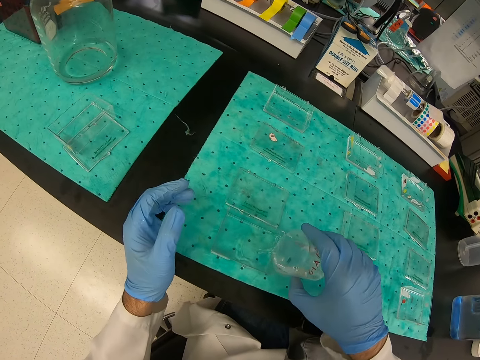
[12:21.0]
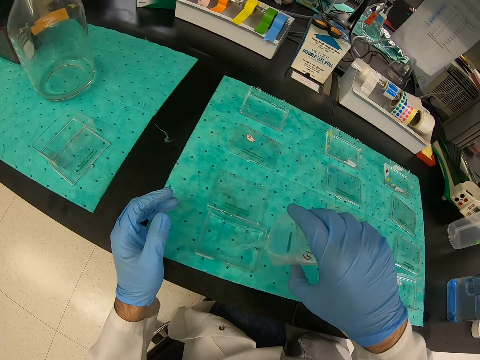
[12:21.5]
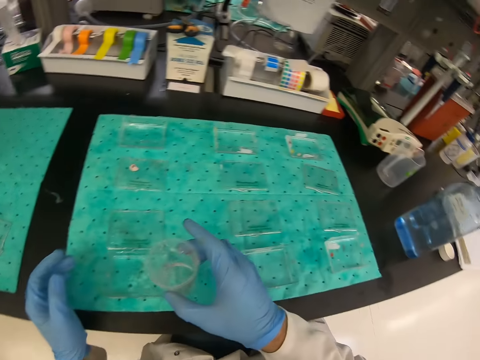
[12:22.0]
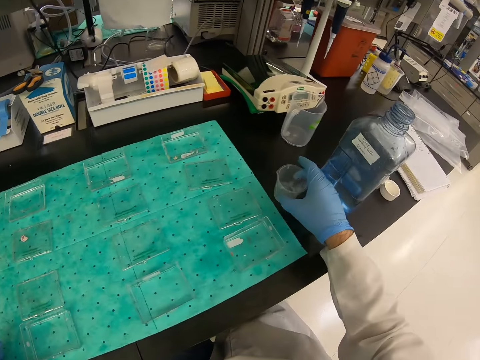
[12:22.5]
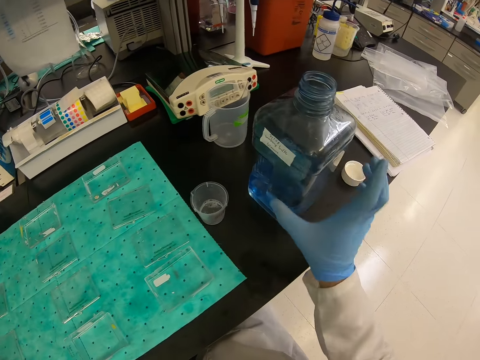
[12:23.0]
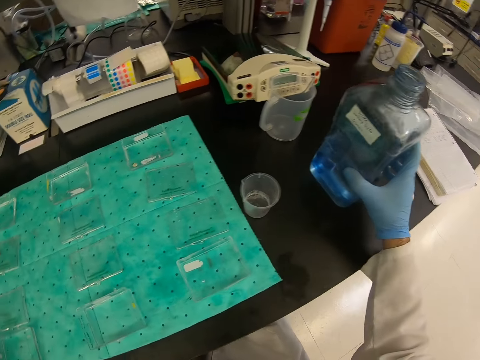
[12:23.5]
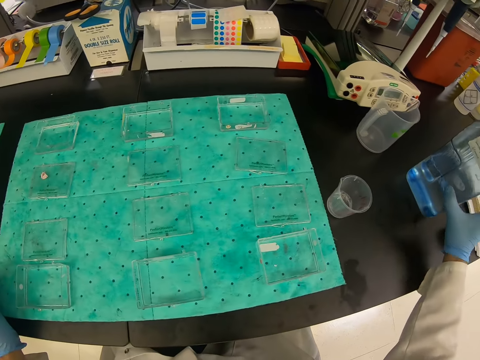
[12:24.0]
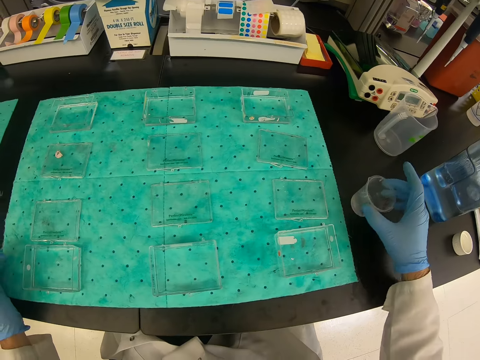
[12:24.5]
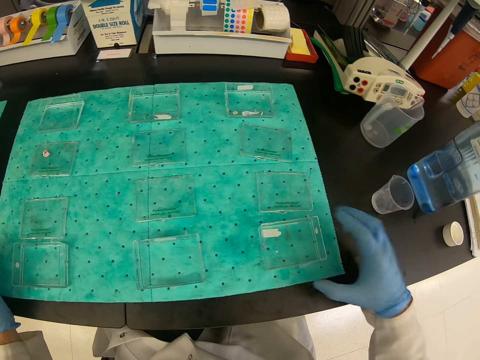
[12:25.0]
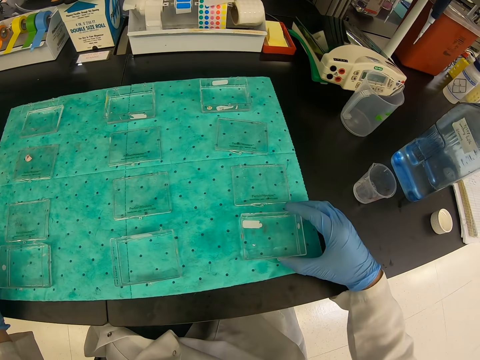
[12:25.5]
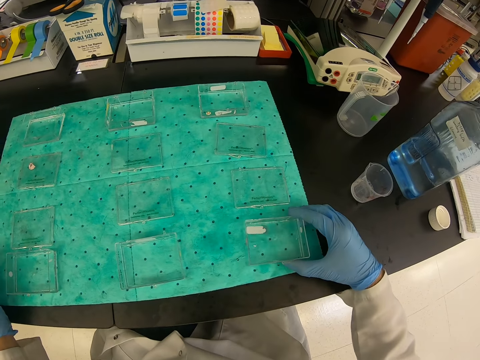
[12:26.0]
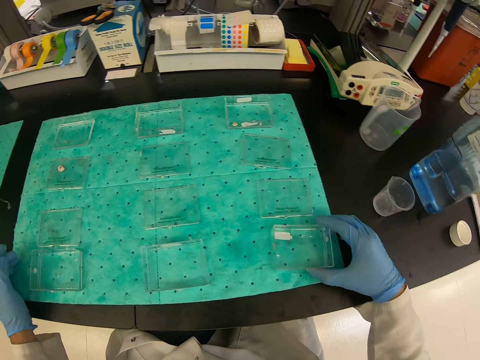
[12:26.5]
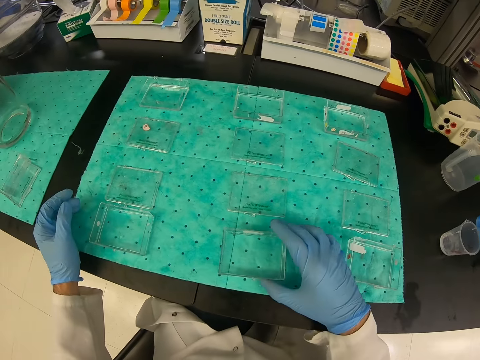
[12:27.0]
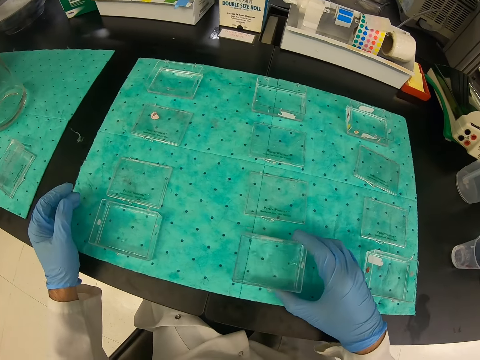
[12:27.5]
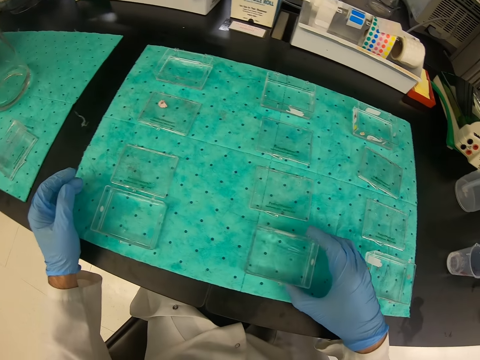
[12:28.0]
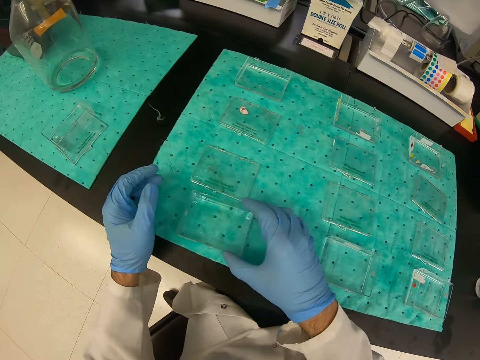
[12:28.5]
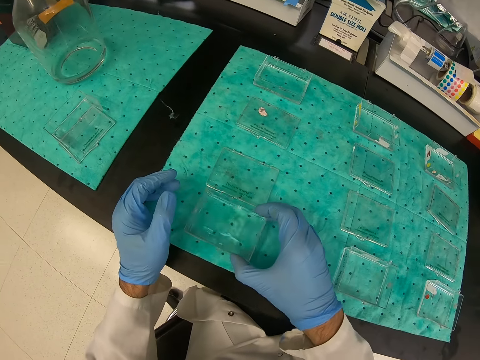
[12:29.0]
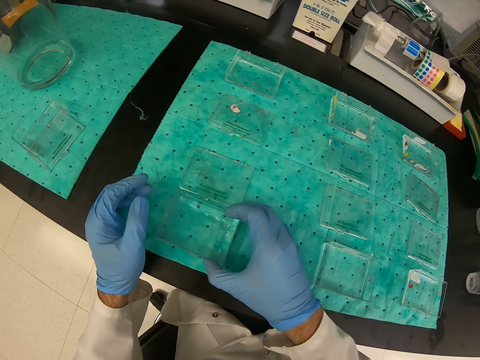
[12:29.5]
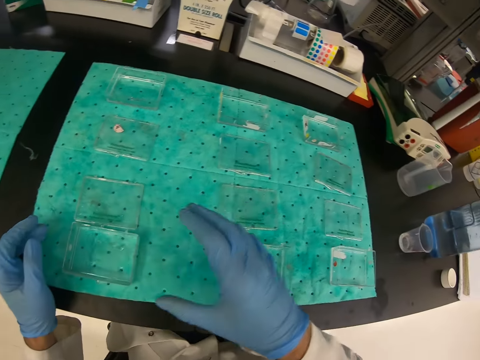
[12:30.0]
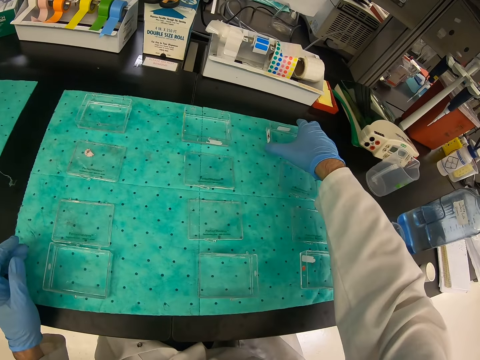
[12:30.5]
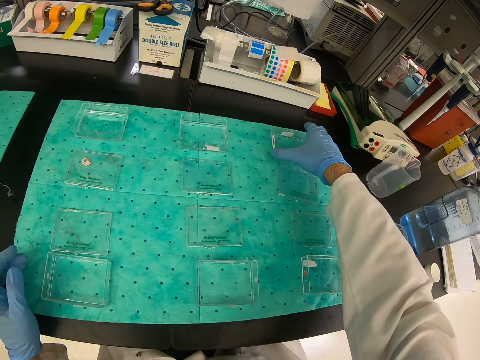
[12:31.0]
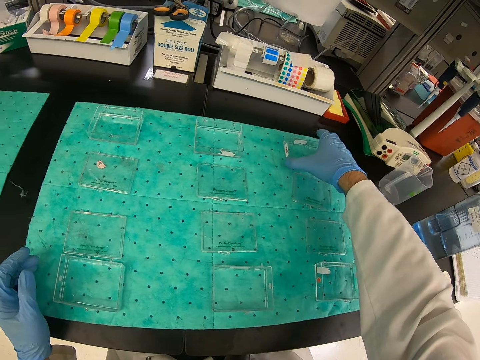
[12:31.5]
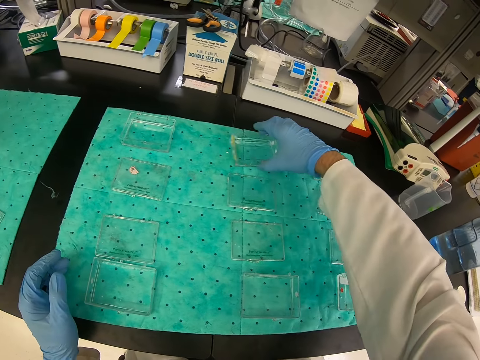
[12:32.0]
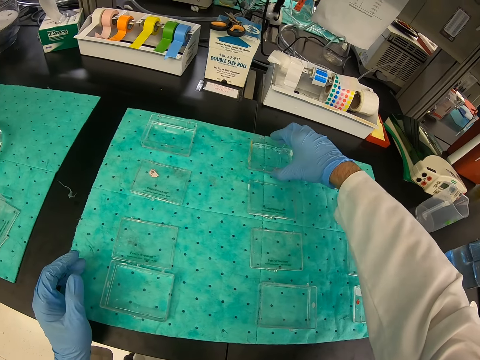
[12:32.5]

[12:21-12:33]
The camera wearer pours liquid into the containers. They put the cup on the counter. They shake the liquid in the container.

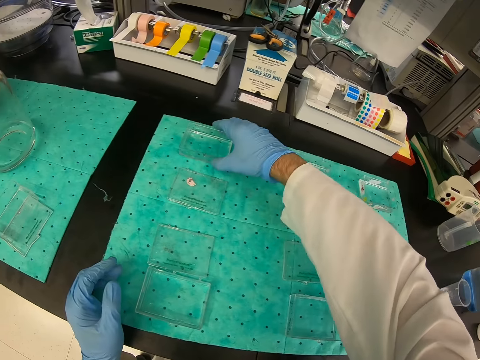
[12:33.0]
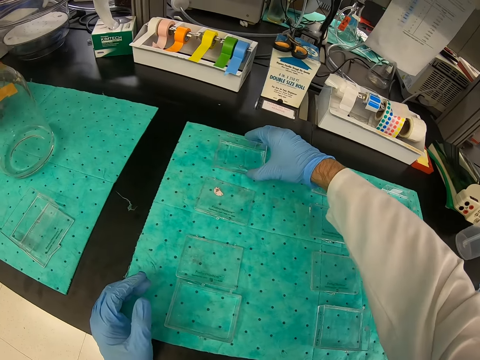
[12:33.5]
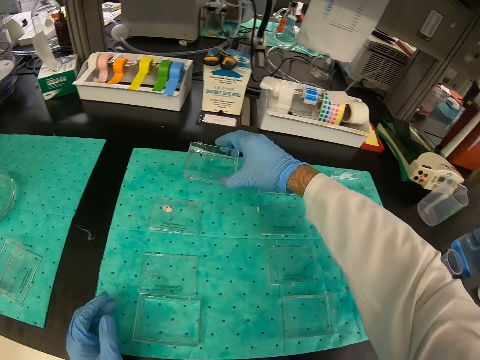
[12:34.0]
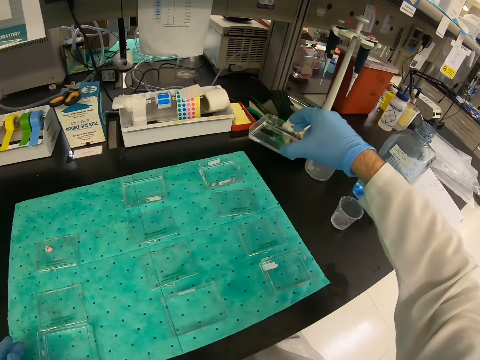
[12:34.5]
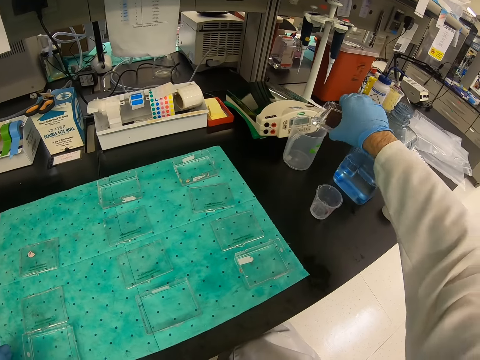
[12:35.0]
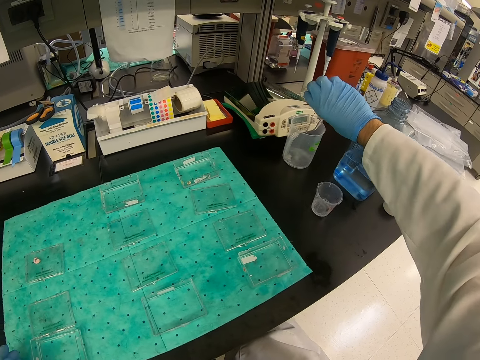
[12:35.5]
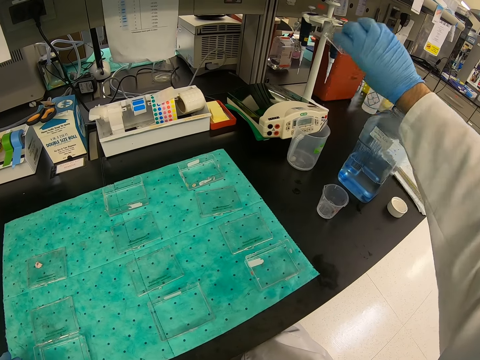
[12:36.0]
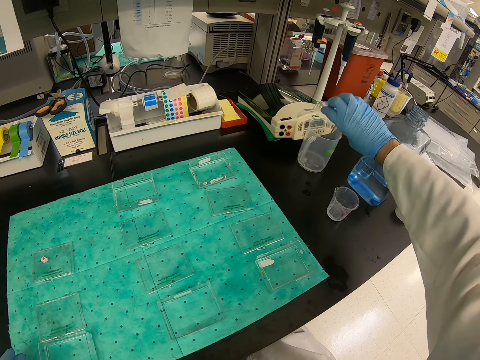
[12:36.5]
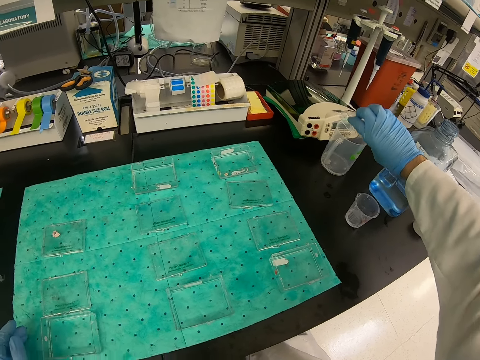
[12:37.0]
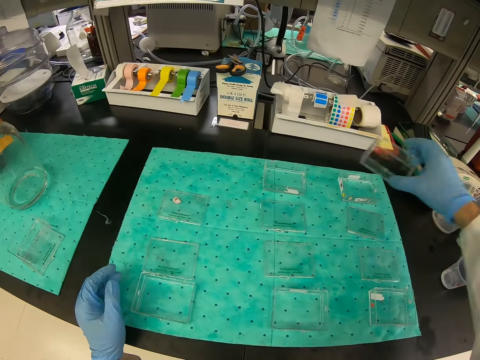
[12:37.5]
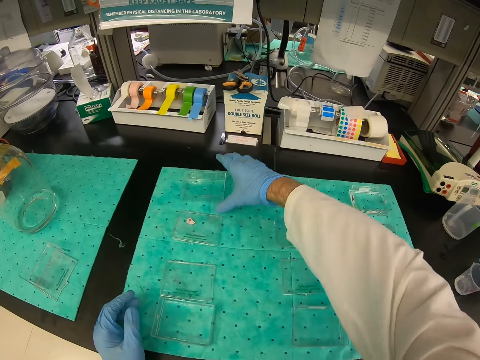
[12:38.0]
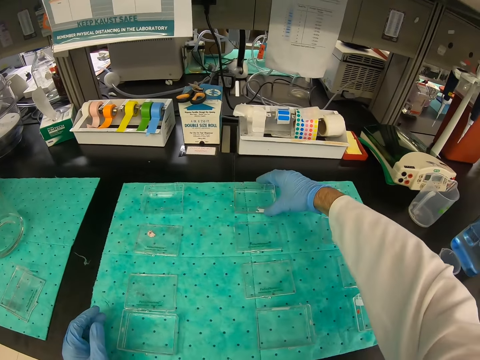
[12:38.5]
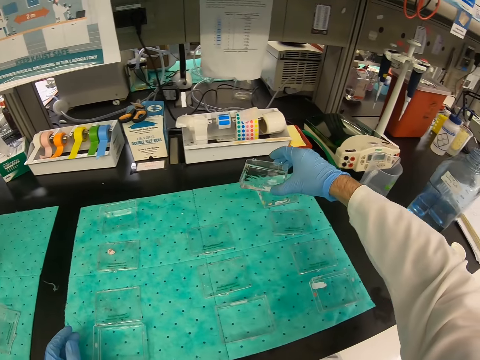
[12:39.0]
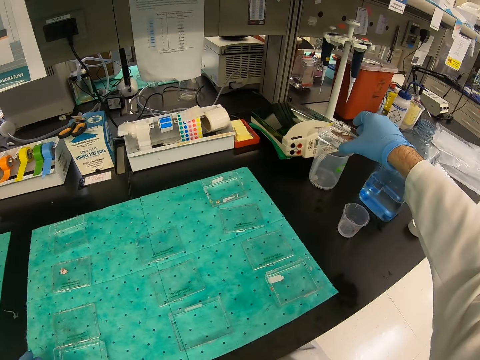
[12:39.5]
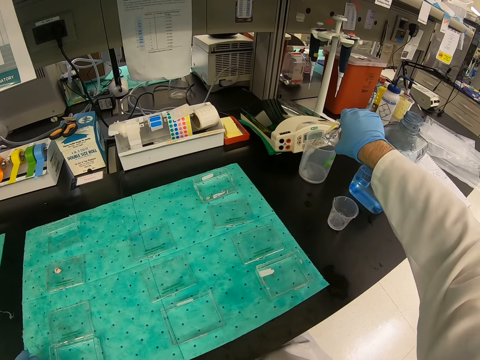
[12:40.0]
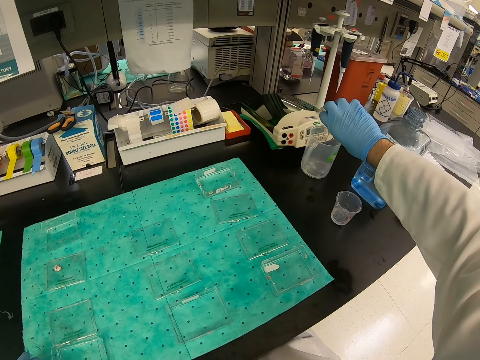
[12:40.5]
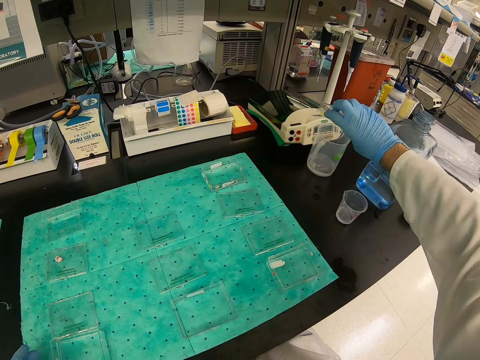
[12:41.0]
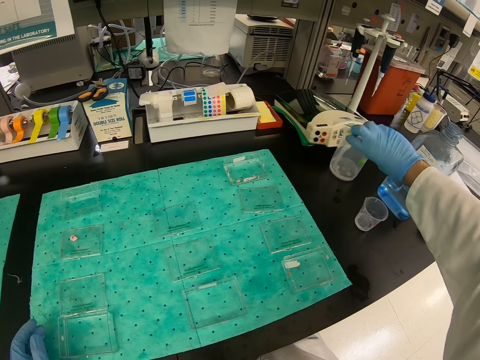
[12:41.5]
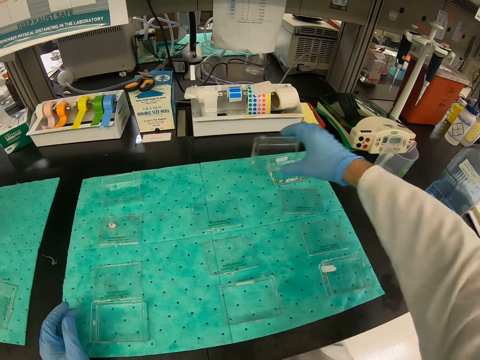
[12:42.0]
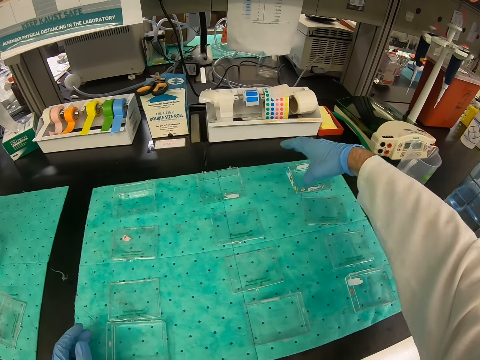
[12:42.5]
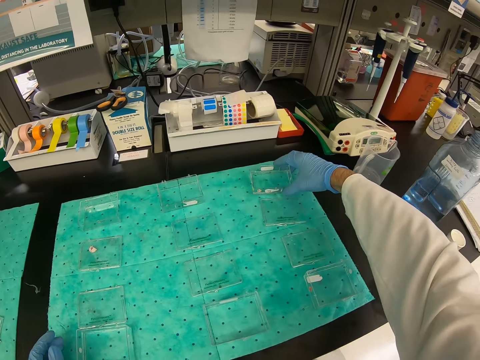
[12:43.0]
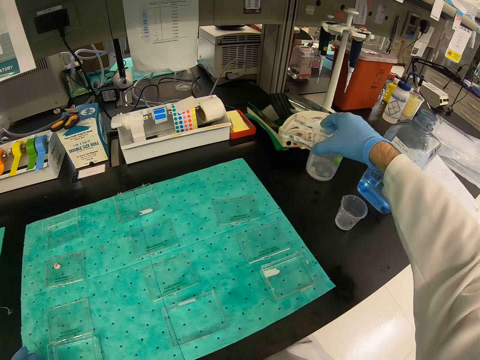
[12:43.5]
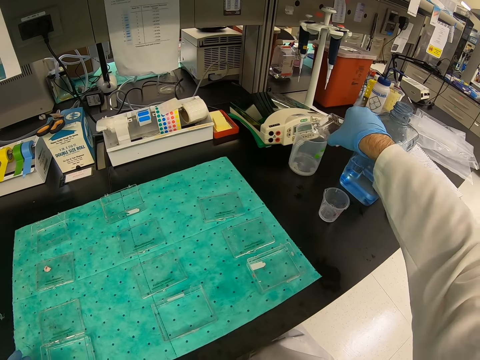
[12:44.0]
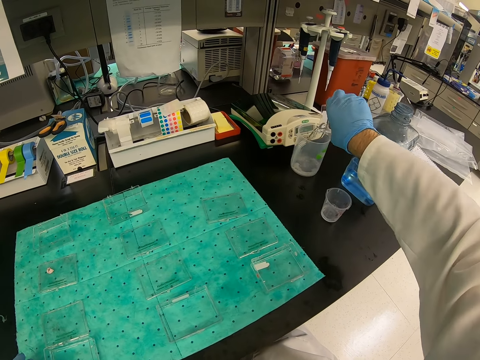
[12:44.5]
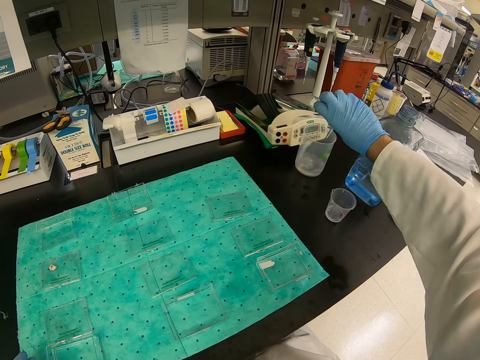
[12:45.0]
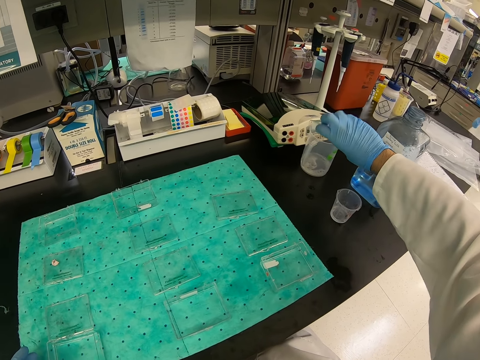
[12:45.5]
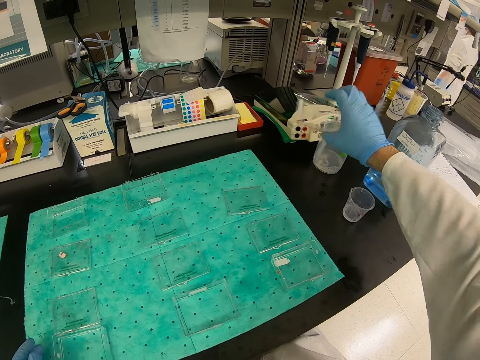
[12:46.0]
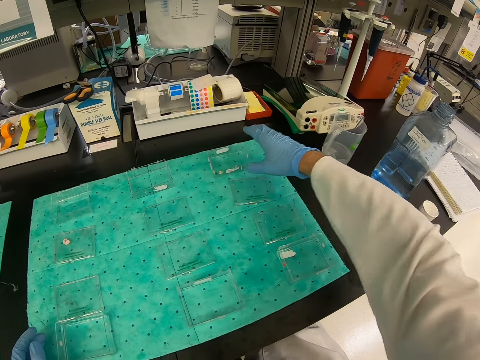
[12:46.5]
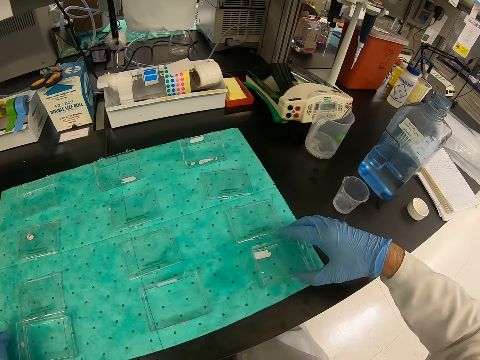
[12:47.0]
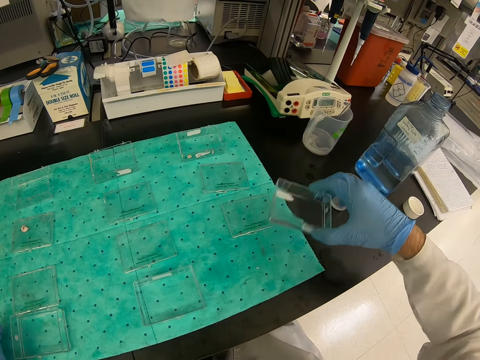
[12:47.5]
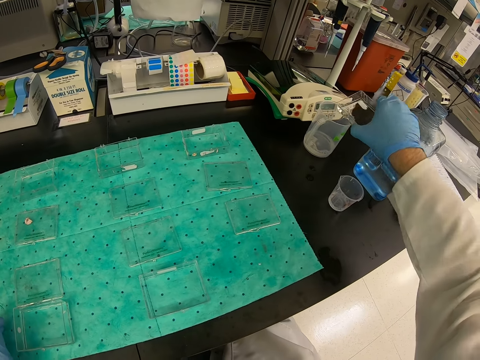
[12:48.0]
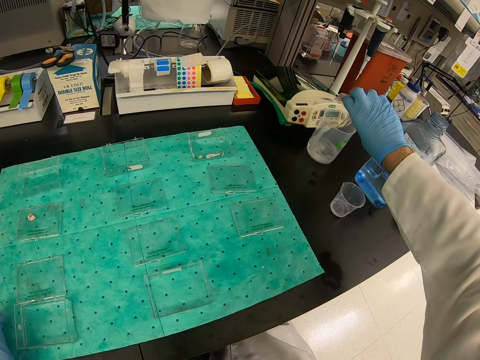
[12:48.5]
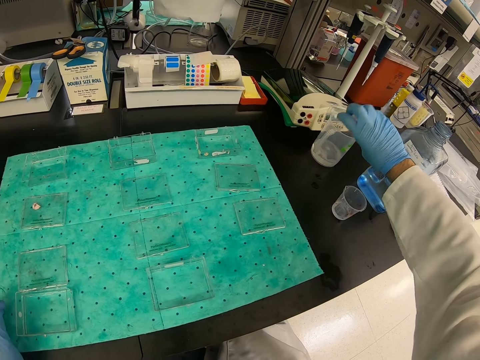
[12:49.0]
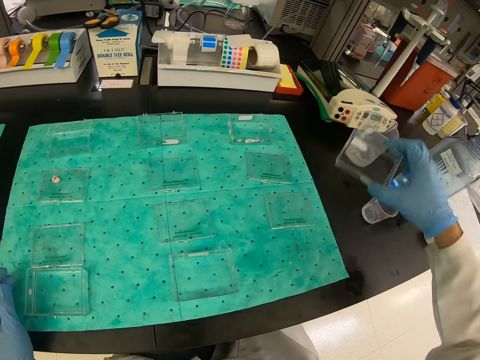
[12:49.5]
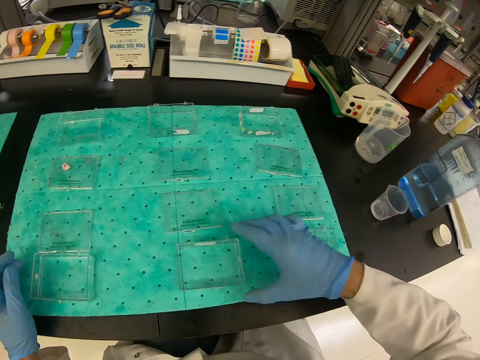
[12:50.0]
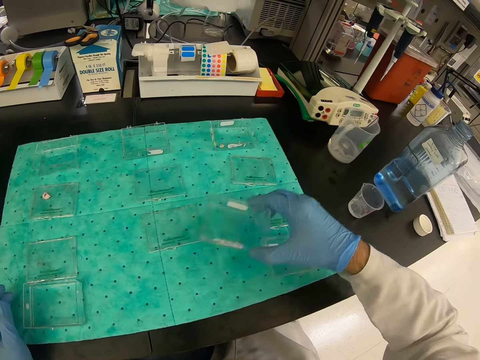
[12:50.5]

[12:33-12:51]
The camera wearer pours the liquid into a jar. They pick up a container of liquid from the counter. They pour liquid into the jar. They pick up a container of liquid from the counter. They pour liquid into the jar. They pick up a container of liquid from the counter. They pour liquid into the jar.
